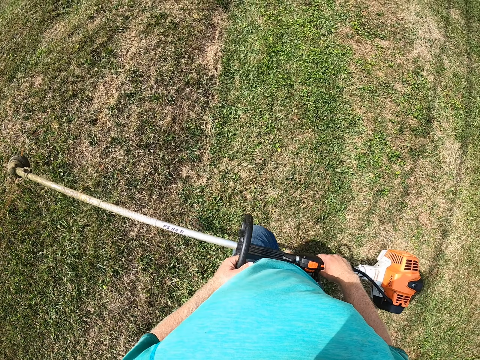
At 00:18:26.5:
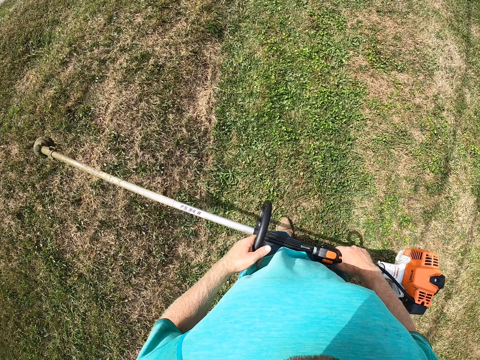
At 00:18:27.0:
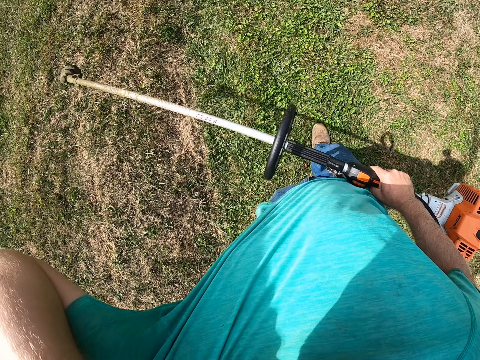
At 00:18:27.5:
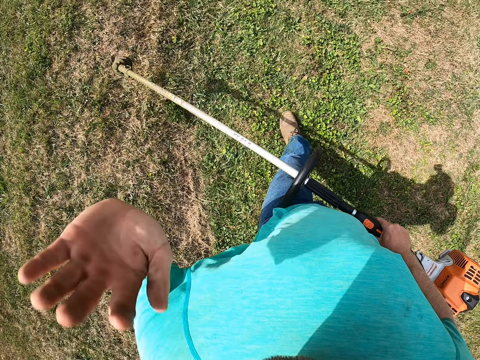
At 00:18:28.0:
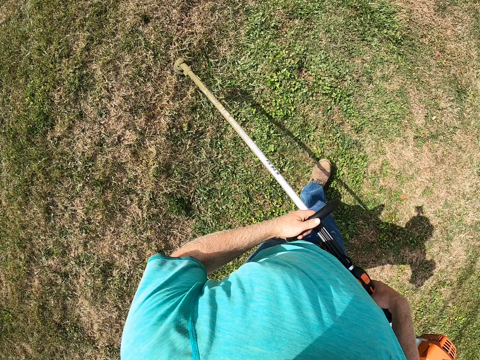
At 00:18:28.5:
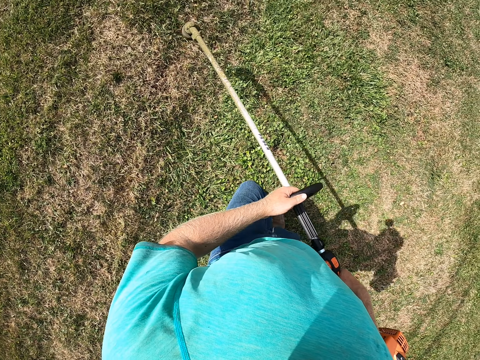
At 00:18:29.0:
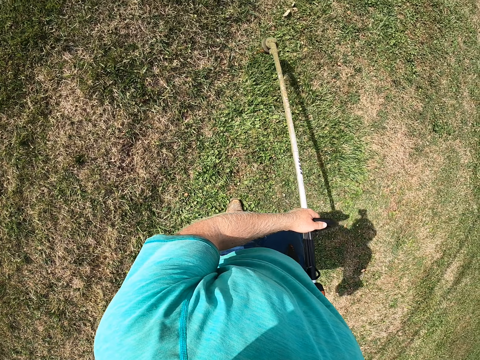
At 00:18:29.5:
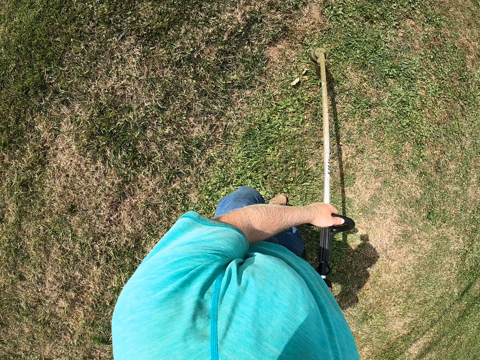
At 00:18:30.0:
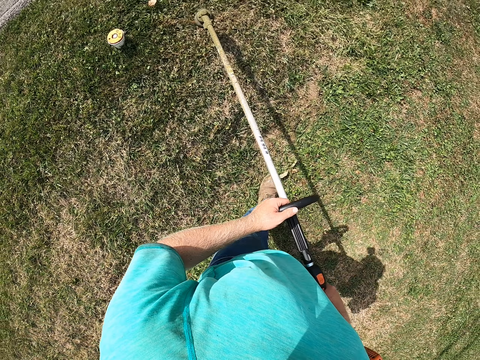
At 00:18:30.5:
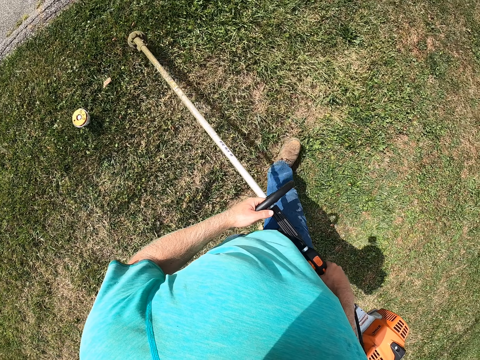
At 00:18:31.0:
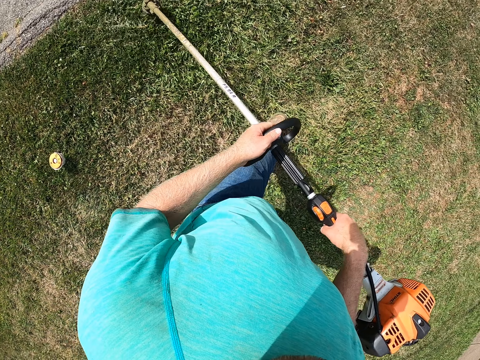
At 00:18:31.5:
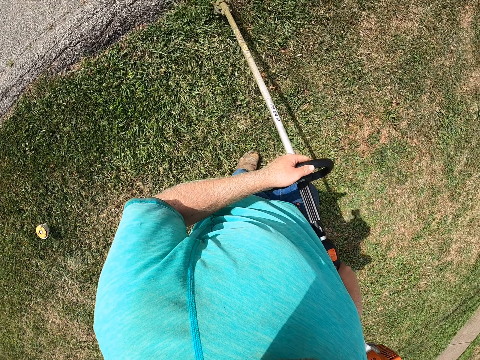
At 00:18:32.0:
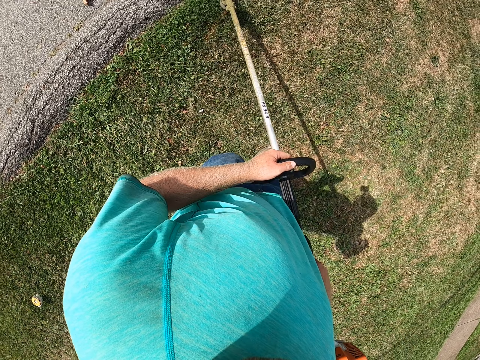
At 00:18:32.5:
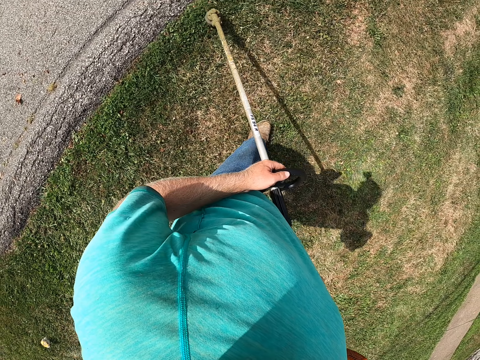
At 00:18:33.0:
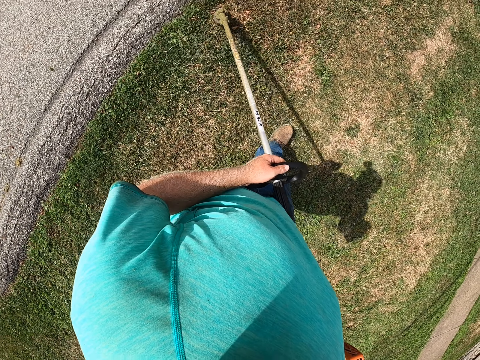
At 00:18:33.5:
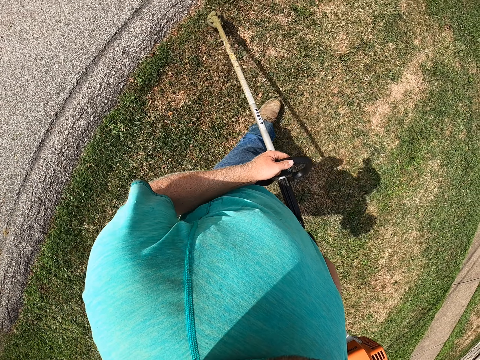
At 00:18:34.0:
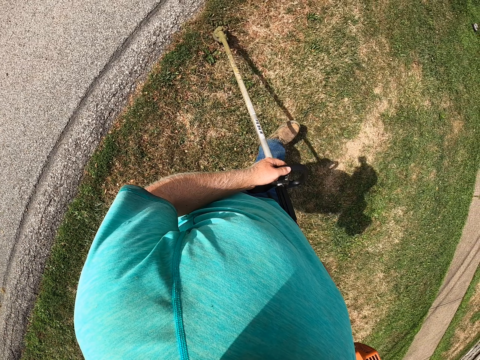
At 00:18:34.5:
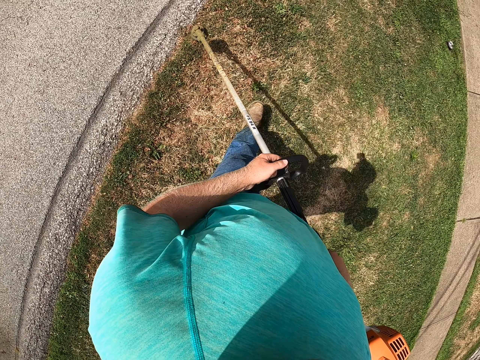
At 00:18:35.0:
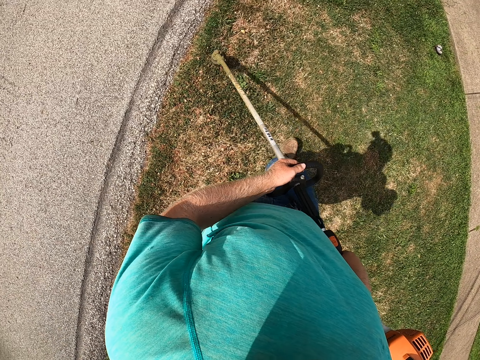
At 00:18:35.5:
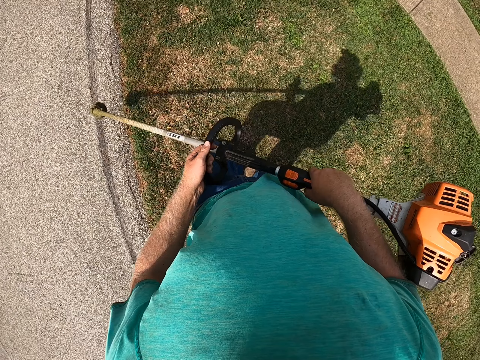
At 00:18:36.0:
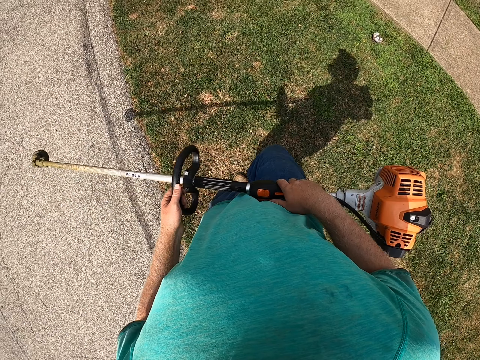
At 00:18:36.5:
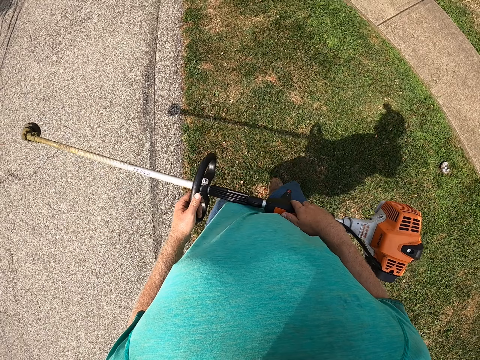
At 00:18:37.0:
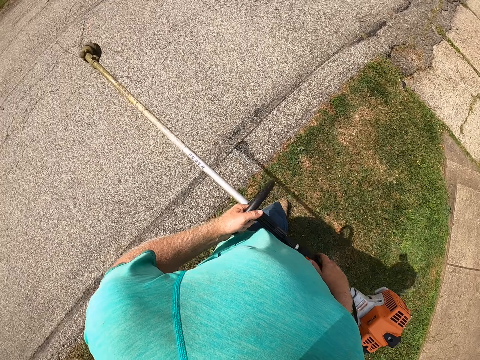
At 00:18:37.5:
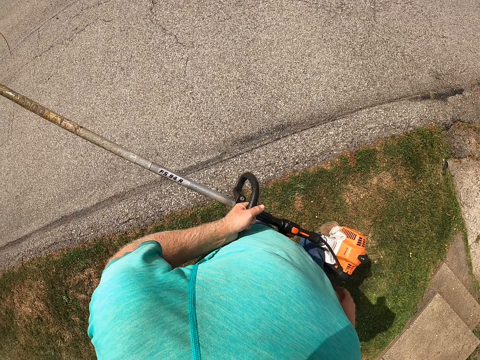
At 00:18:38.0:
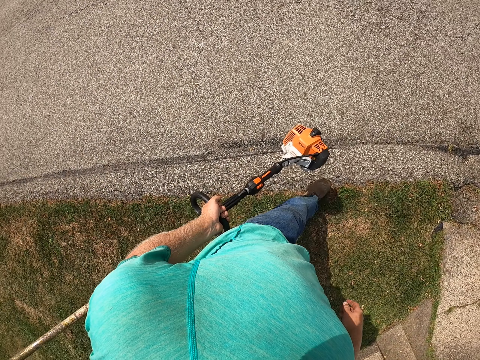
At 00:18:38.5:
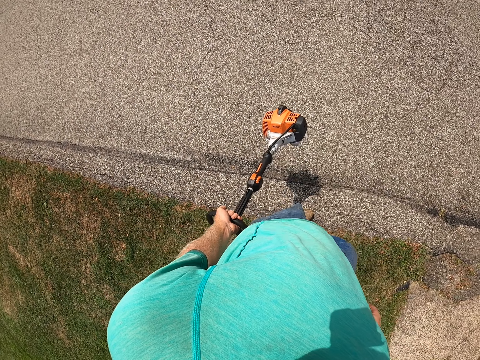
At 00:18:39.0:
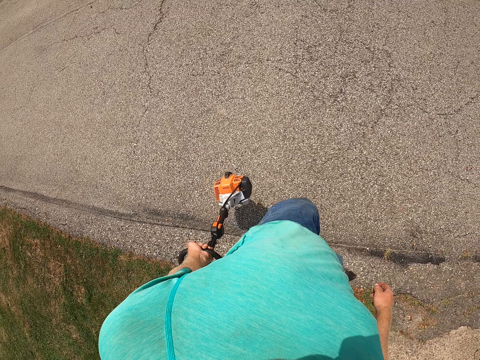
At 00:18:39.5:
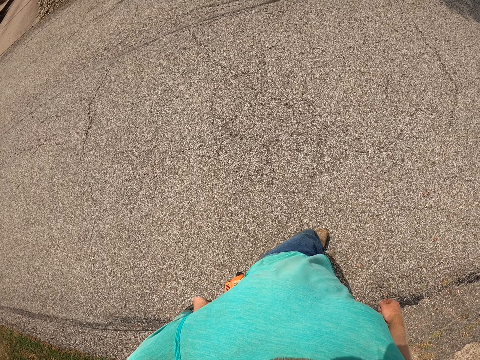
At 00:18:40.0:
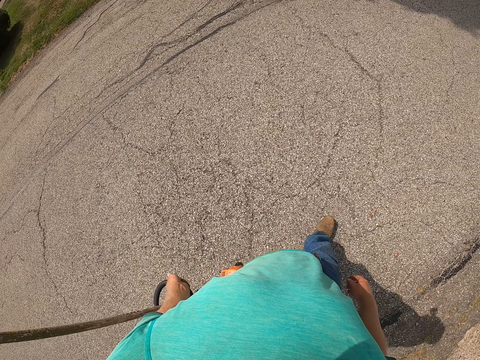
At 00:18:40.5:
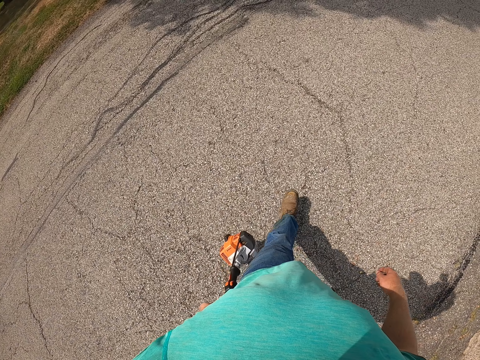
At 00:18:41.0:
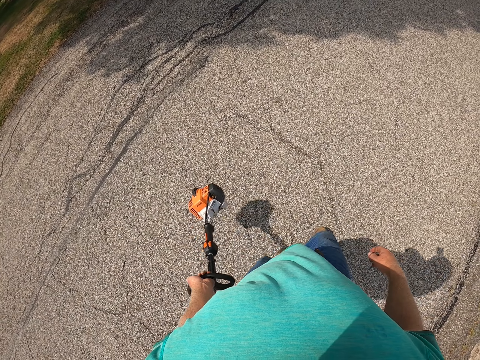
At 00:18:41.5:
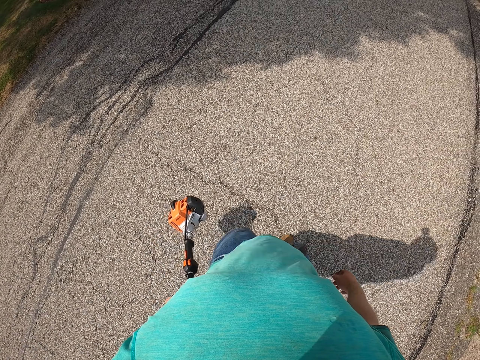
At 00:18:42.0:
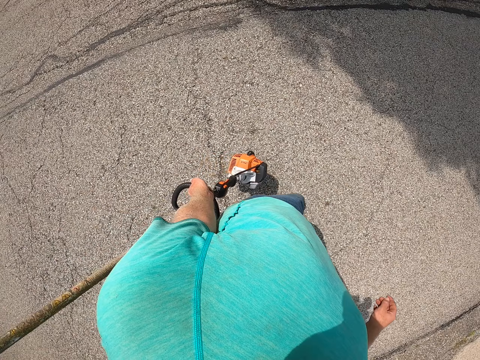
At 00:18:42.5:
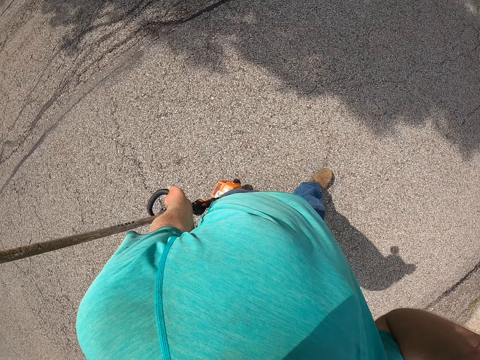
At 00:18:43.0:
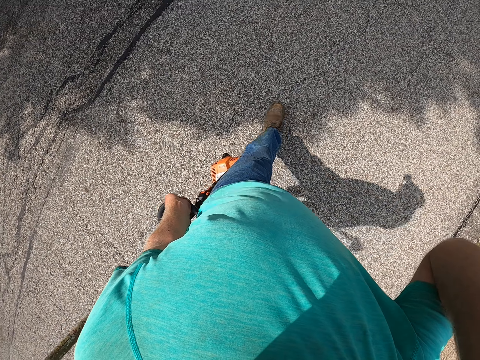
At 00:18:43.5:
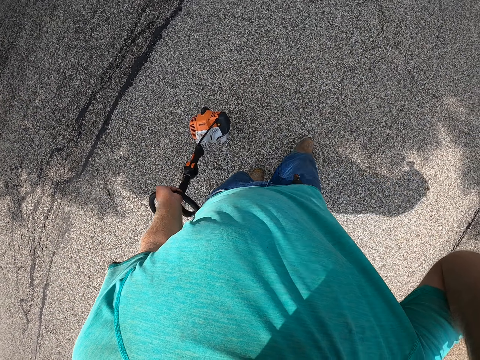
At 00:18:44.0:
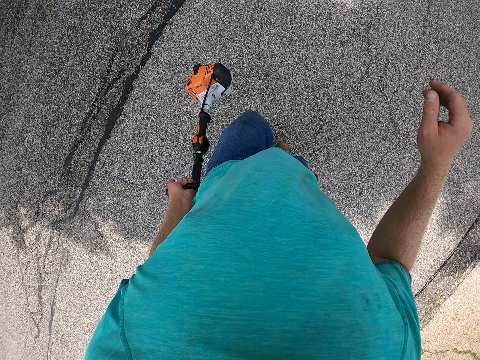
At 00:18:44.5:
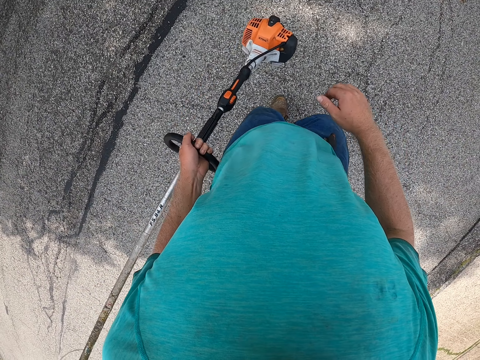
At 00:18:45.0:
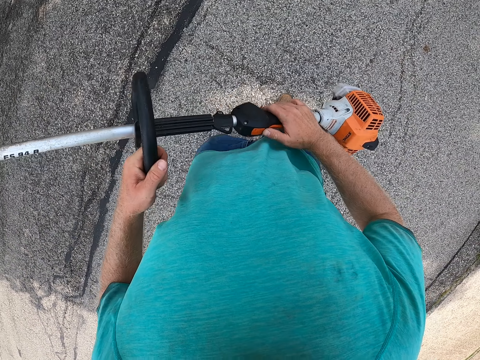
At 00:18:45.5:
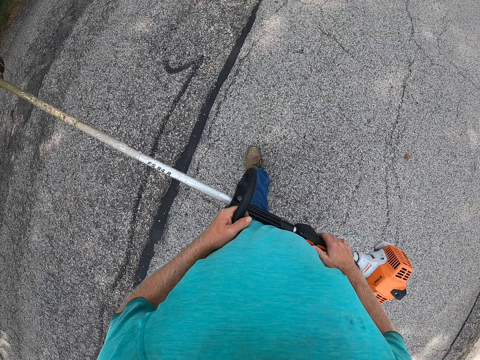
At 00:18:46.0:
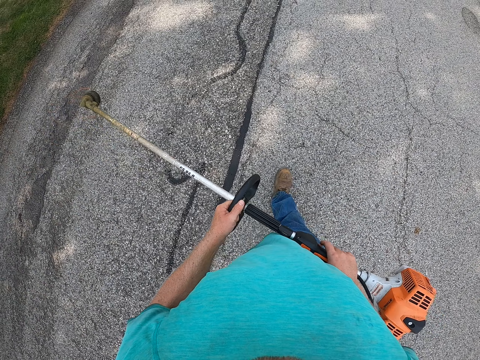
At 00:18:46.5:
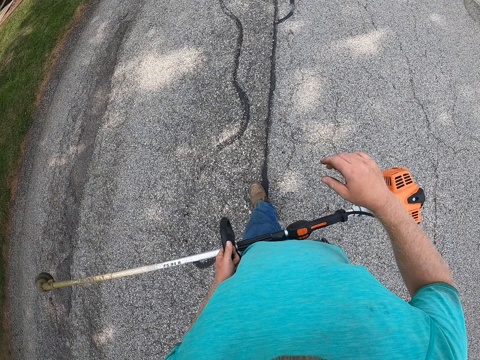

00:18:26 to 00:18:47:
The camera wearer touches his face with his left hand. He holds the grass trimmer in his left hand. He walks while carrying a rake. He raises his right hand. He holds the grass trimmer in both hands.
